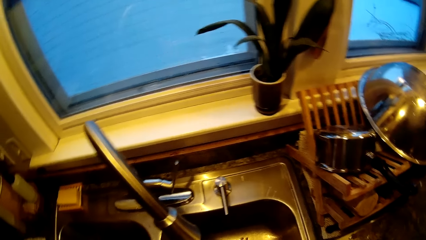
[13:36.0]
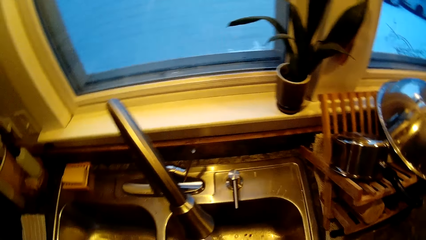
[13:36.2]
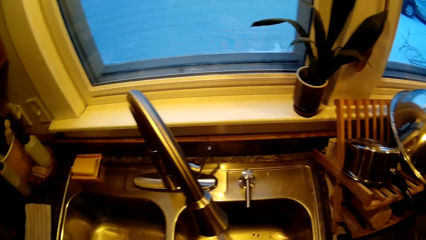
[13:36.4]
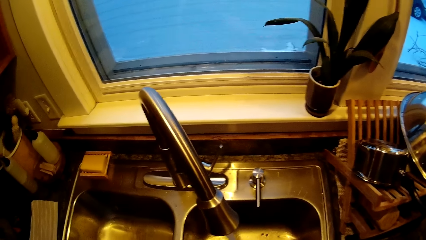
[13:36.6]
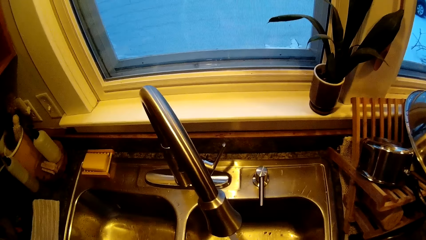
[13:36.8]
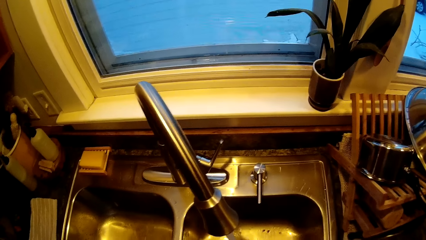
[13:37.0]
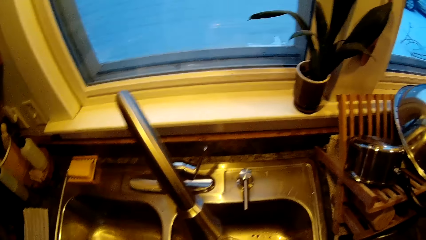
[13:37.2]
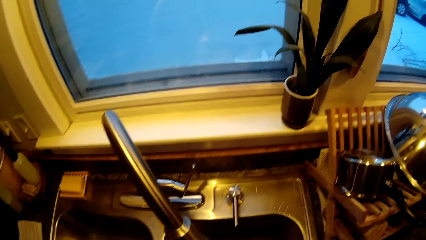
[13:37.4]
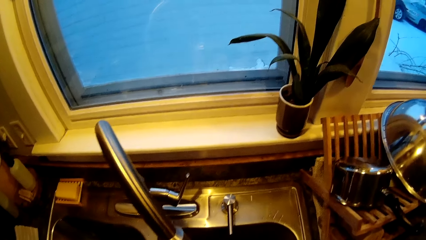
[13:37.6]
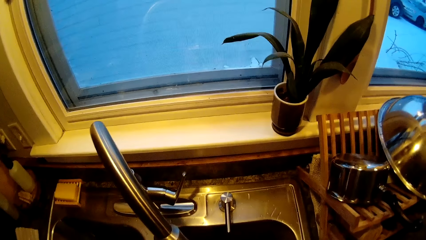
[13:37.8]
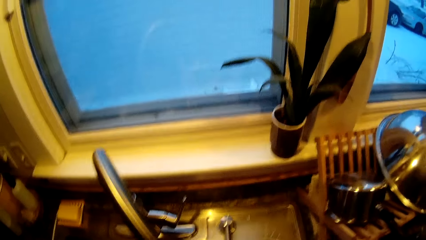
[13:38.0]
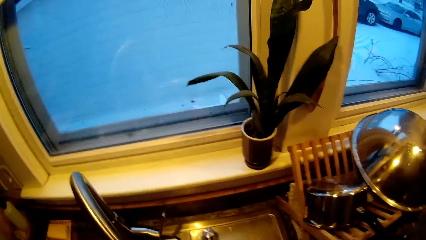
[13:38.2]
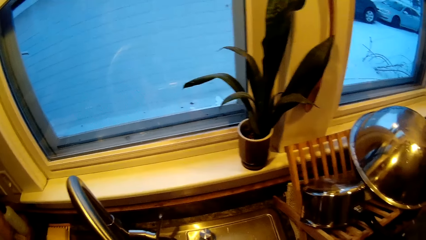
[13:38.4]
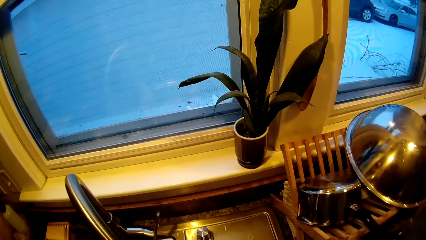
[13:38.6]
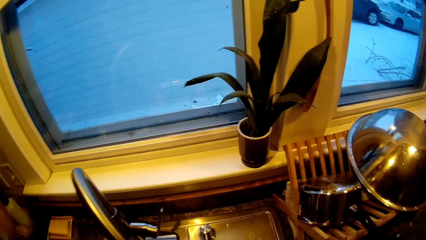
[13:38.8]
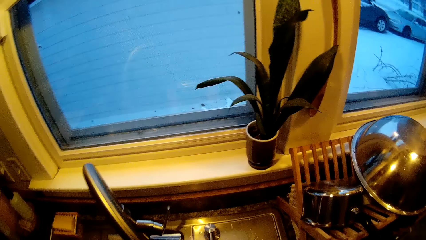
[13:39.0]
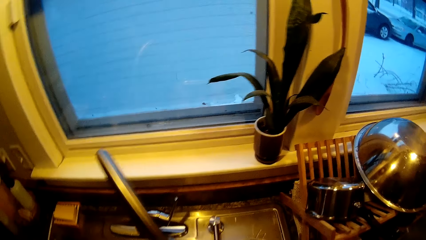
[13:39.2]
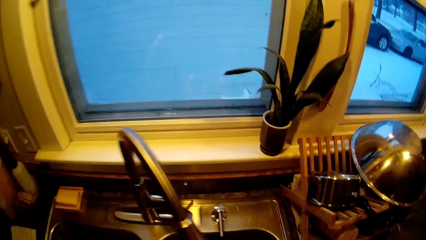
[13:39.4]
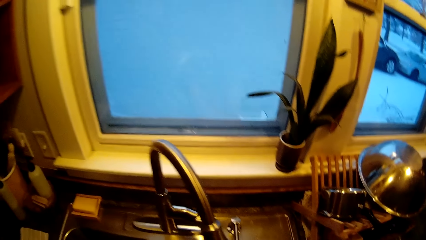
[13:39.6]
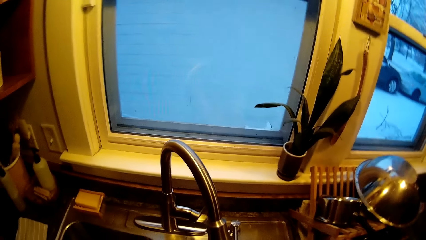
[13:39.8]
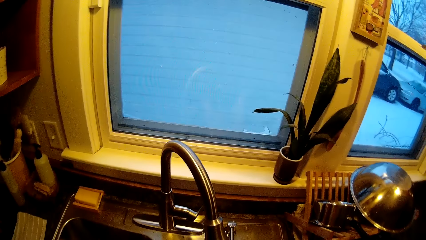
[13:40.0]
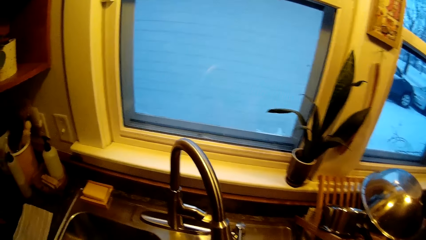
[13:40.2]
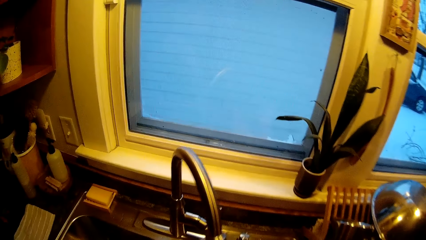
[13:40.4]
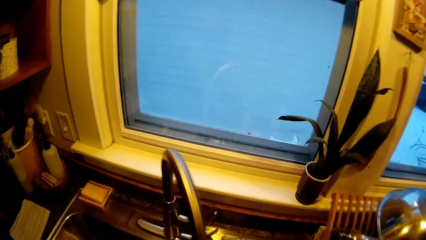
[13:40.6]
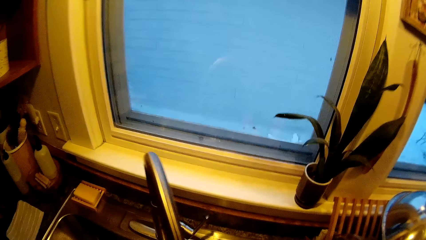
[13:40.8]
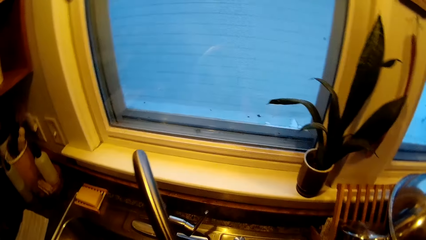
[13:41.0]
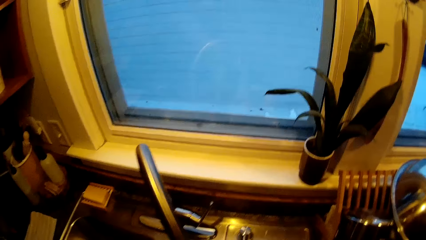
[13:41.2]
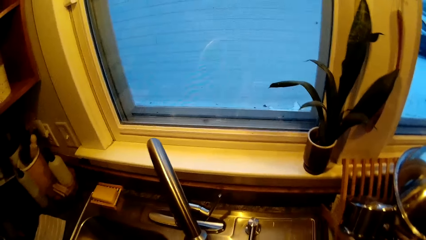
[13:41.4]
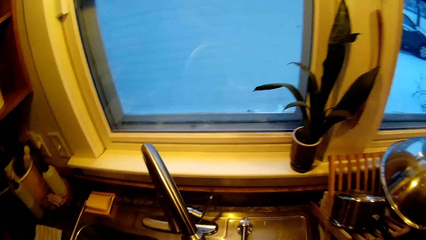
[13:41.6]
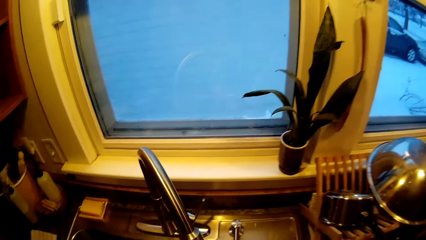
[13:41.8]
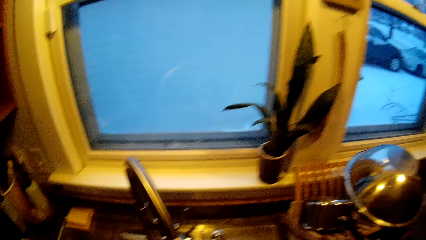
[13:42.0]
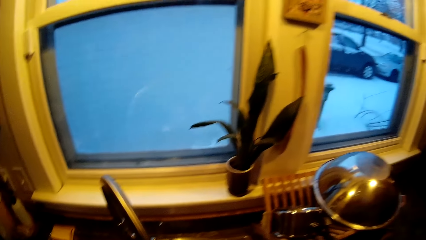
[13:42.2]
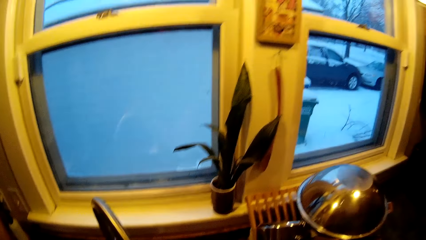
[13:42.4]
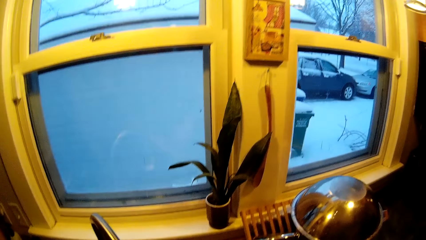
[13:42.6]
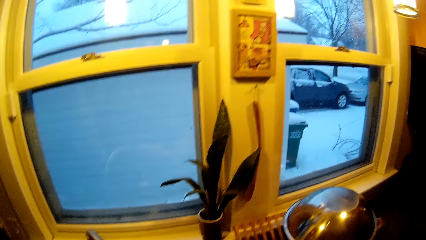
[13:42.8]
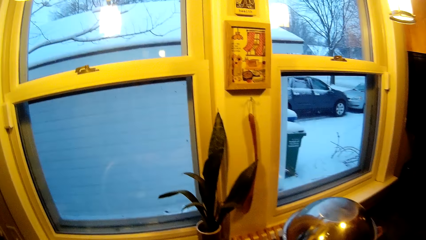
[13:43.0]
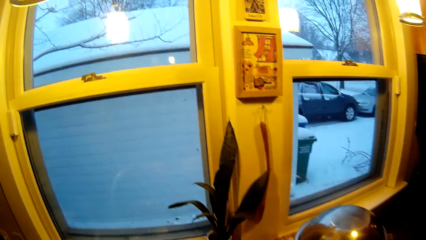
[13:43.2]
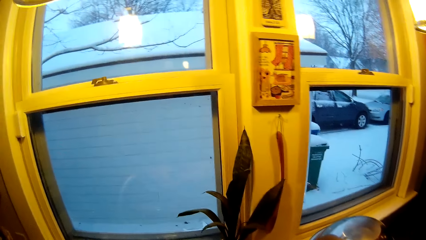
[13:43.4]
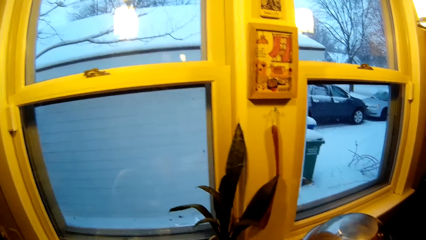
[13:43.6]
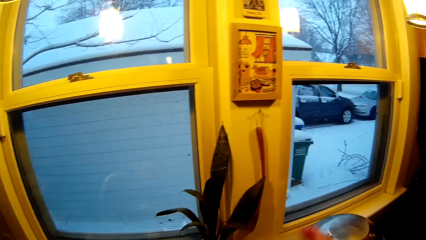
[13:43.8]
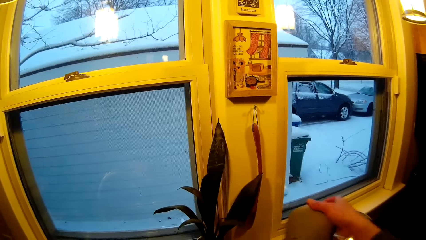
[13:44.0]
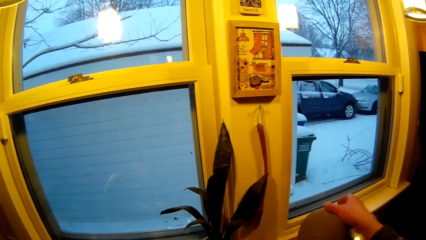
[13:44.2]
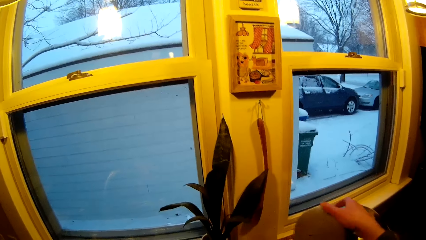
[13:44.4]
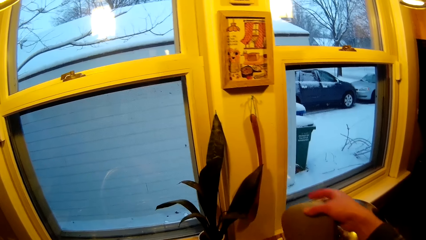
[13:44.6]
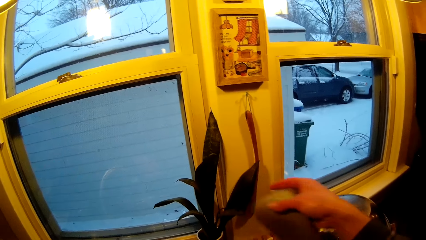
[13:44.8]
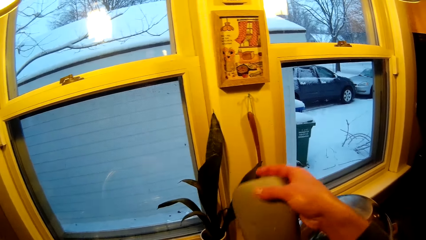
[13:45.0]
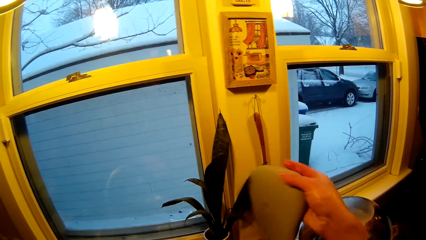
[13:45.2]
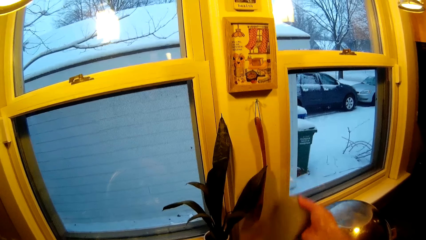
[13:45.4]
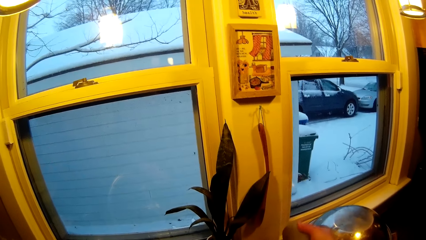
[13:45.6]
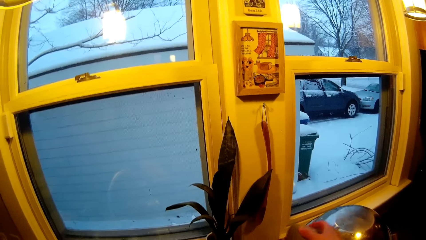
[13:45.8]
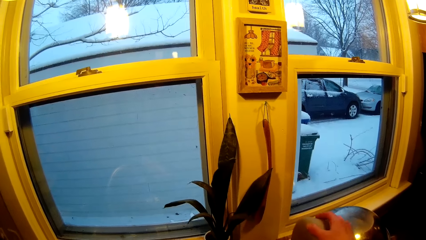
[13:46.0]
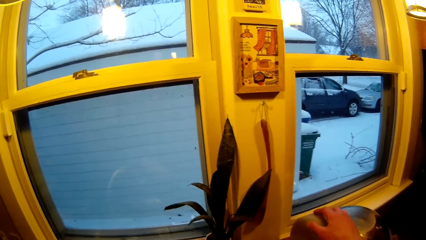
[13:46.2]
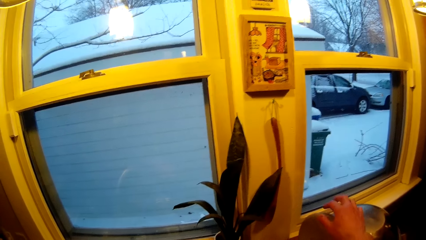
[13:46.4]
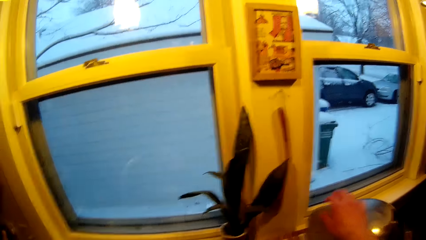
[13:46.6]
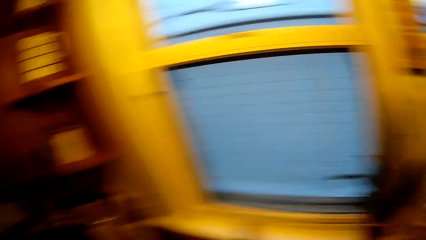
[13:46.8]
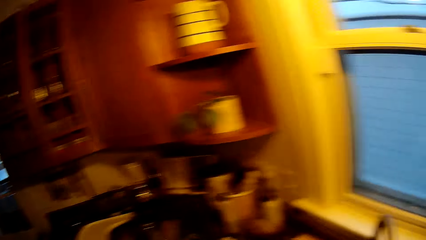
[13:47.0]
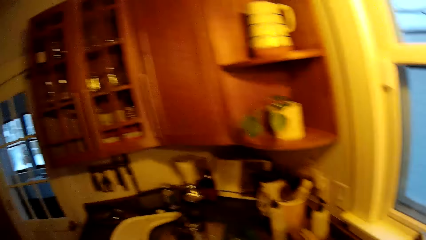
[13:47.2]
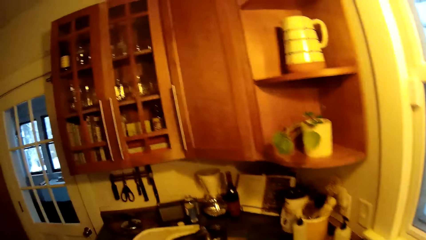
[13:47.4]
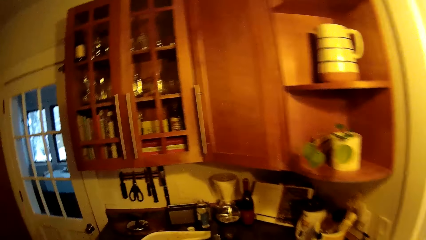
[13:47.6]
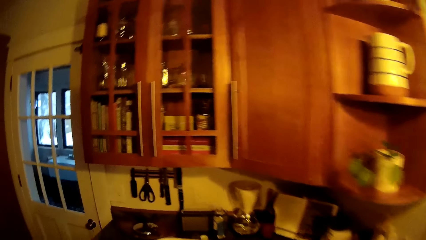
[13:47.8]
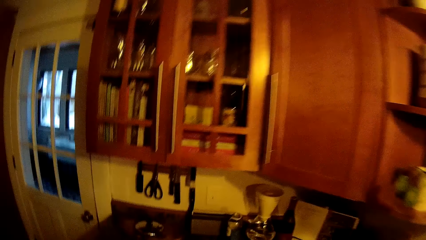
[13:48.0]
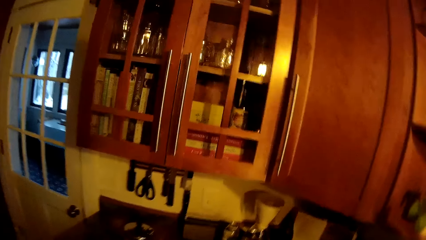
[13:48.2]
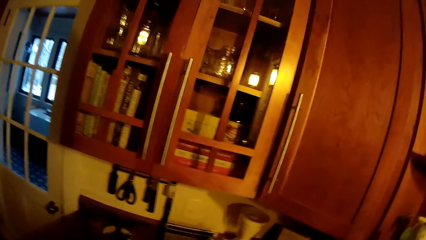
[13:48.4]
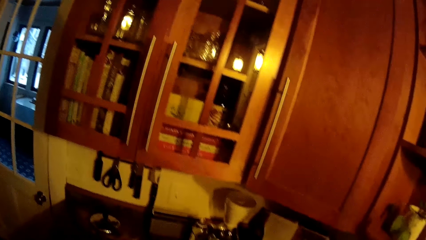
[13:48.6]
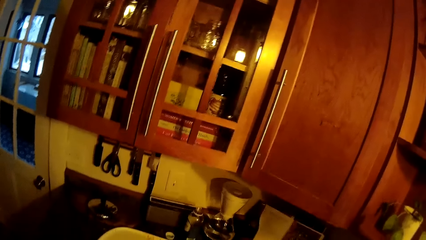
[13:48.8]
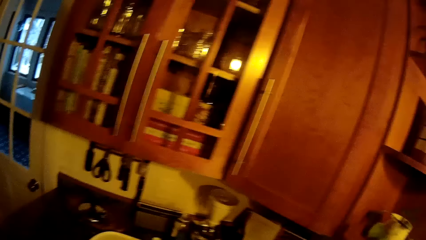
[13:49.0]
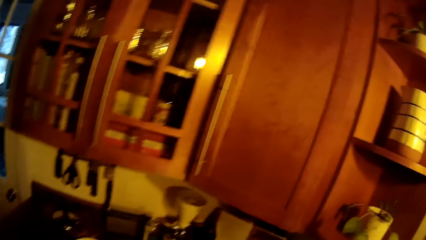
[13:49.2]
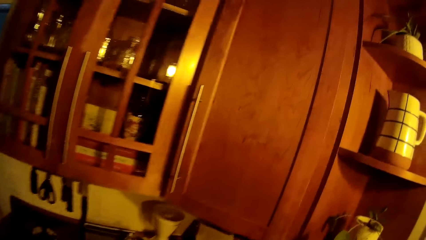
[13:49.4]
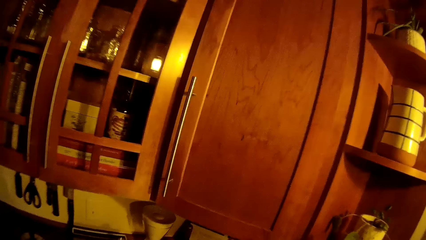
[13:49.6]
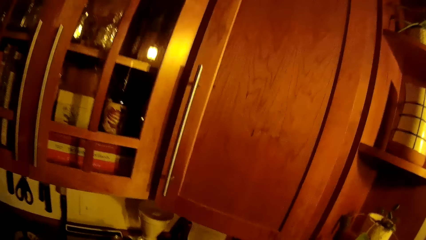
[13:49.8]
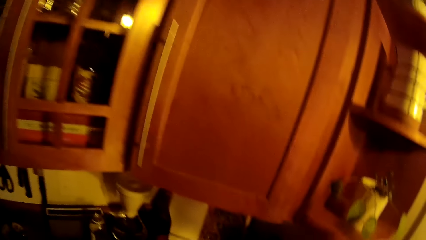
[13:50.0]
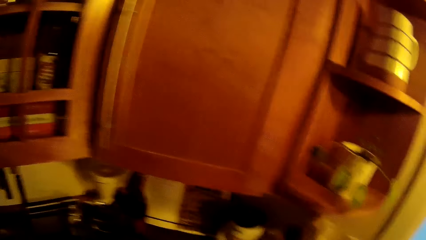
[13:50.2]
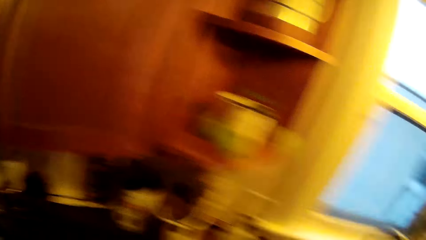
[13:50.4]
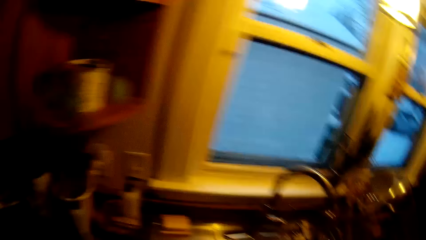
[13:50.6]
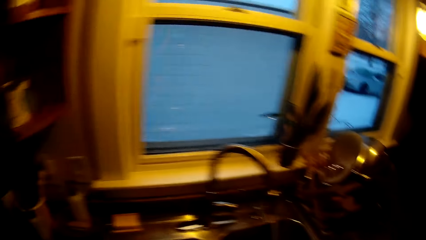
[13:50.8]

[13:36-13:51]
The camera wearer drops the bib on a rack with his right hand. He carries something. He places the silicone bib in his right hand on a plate rack. He walks.
